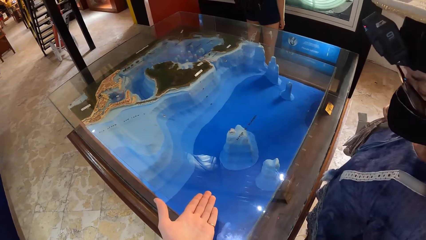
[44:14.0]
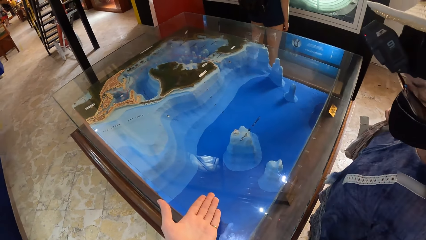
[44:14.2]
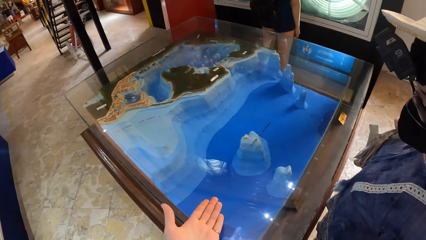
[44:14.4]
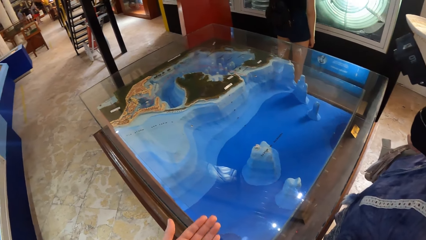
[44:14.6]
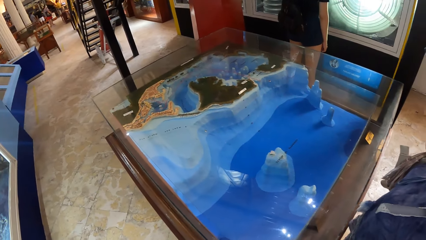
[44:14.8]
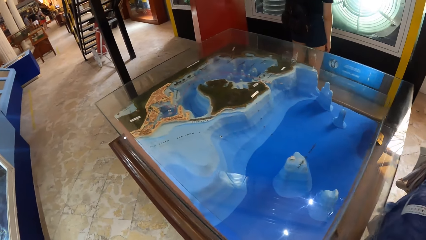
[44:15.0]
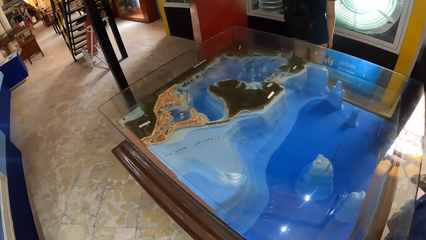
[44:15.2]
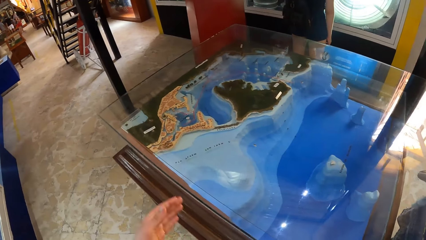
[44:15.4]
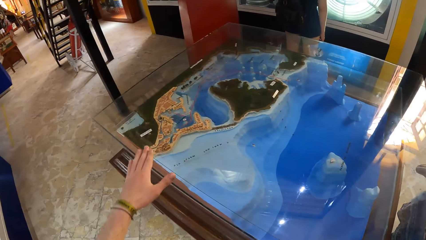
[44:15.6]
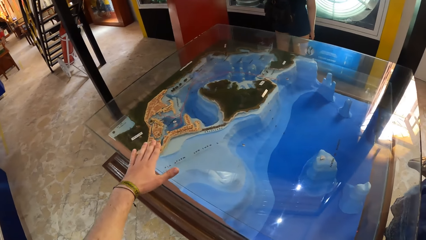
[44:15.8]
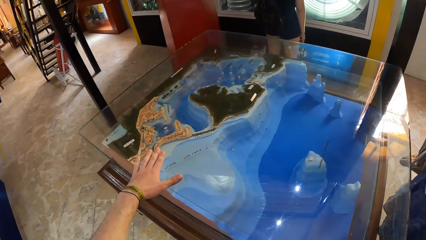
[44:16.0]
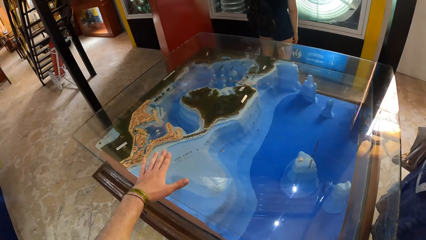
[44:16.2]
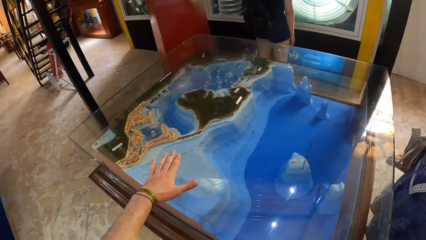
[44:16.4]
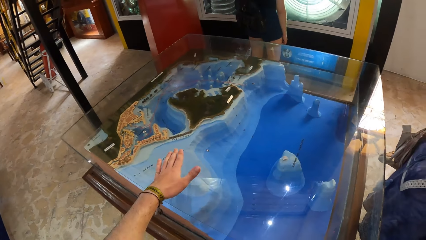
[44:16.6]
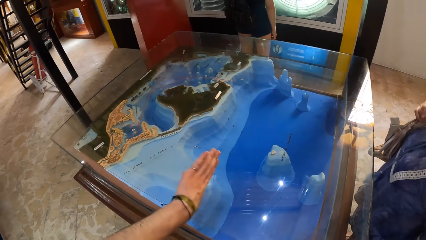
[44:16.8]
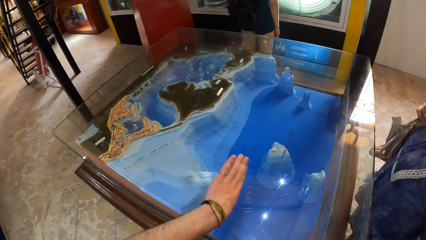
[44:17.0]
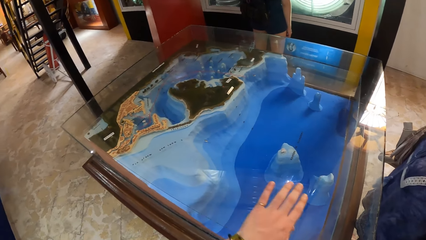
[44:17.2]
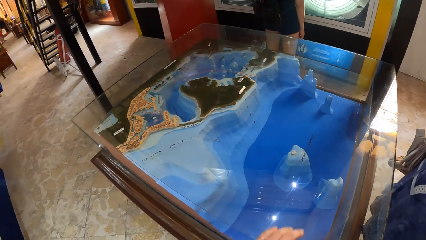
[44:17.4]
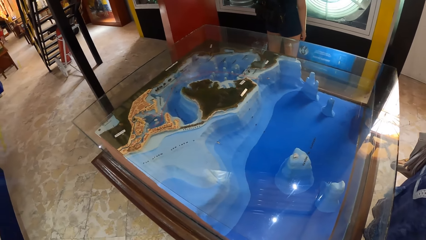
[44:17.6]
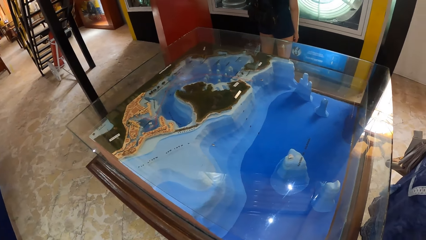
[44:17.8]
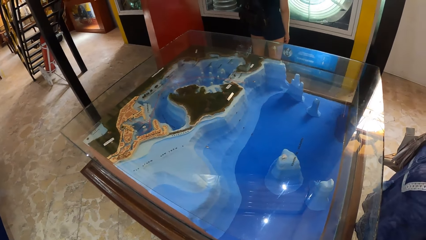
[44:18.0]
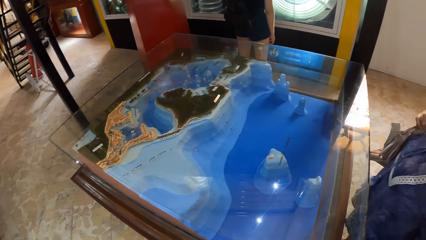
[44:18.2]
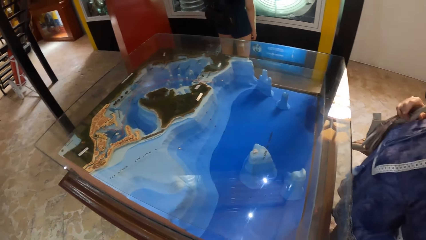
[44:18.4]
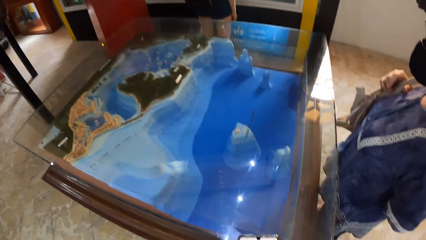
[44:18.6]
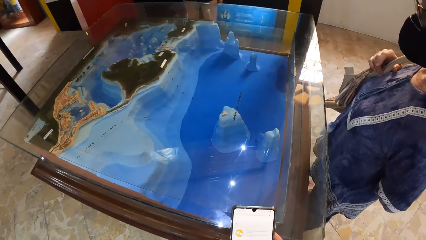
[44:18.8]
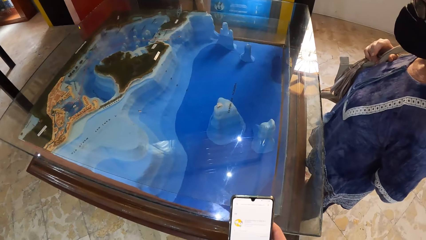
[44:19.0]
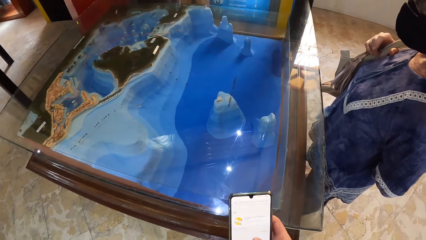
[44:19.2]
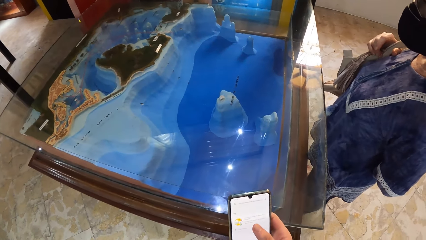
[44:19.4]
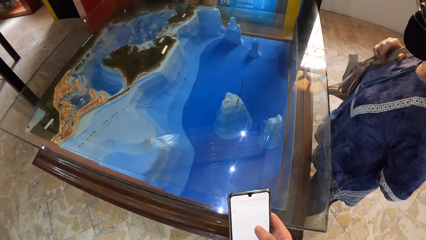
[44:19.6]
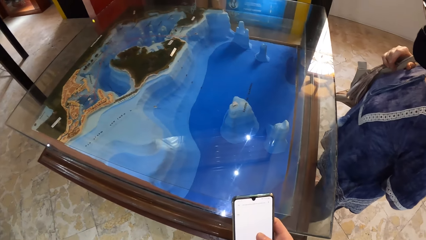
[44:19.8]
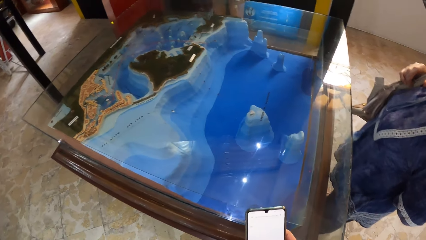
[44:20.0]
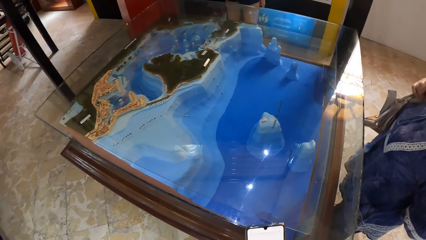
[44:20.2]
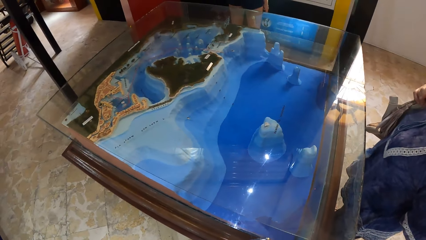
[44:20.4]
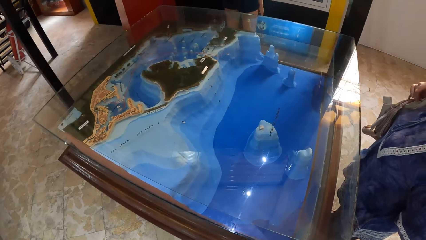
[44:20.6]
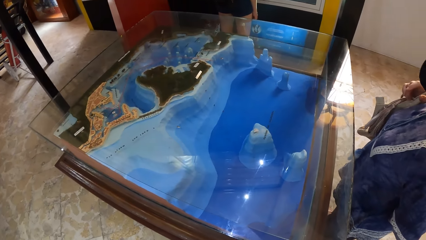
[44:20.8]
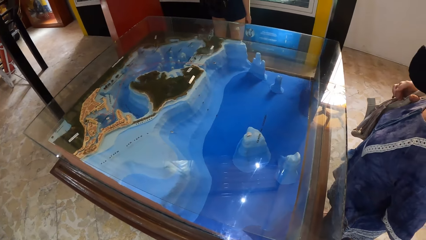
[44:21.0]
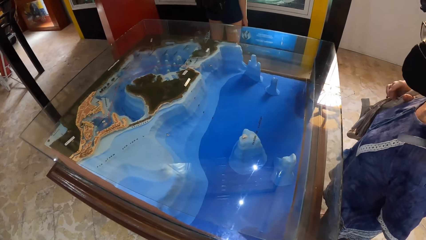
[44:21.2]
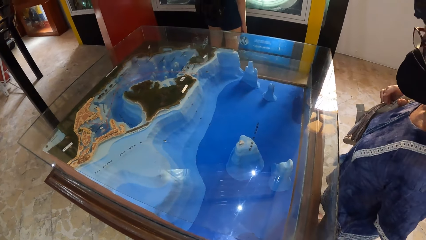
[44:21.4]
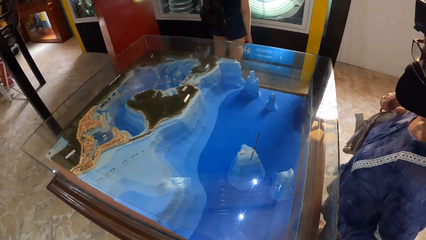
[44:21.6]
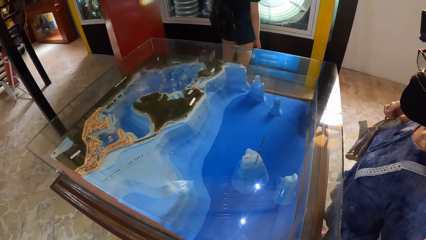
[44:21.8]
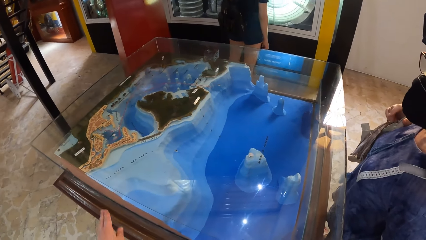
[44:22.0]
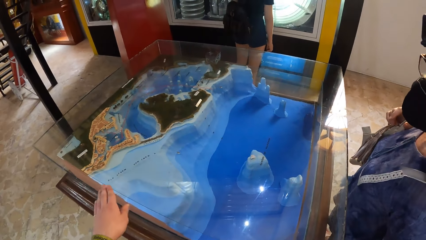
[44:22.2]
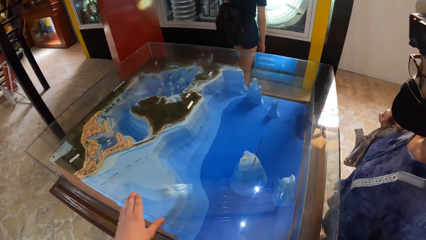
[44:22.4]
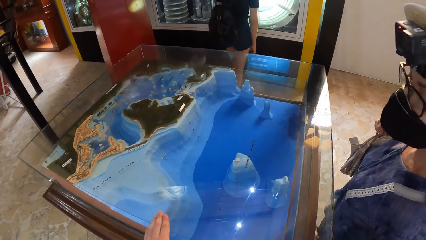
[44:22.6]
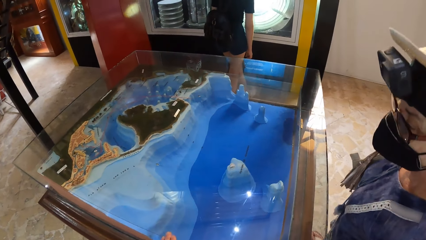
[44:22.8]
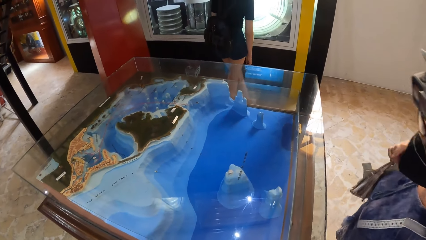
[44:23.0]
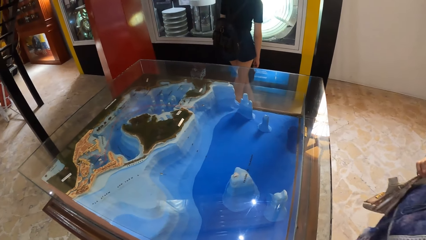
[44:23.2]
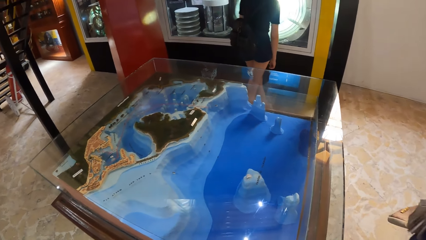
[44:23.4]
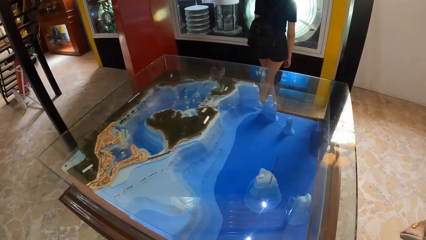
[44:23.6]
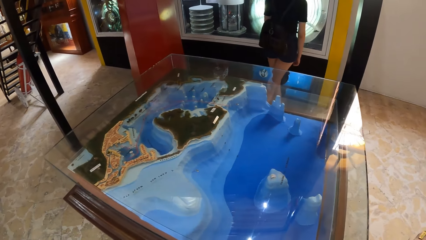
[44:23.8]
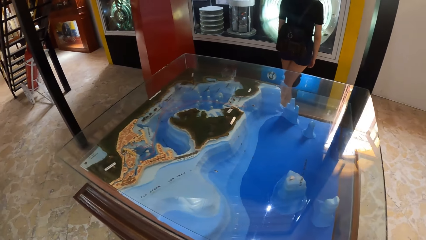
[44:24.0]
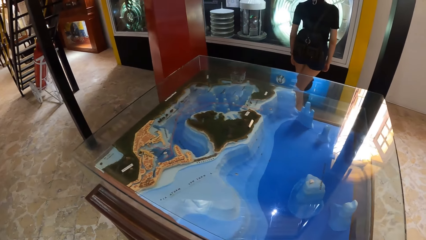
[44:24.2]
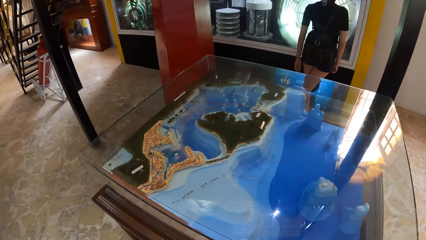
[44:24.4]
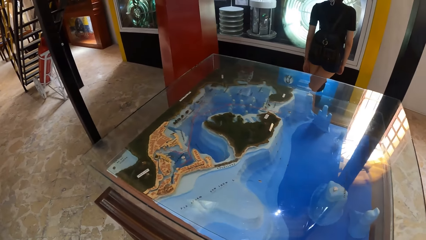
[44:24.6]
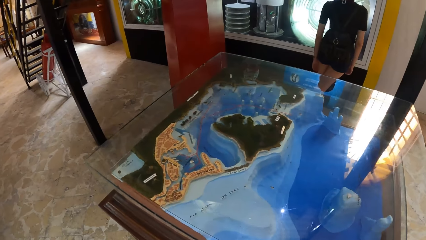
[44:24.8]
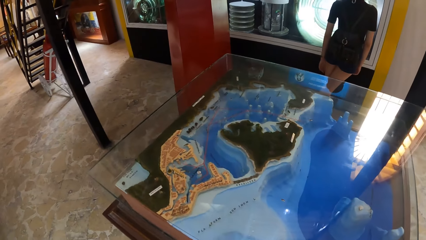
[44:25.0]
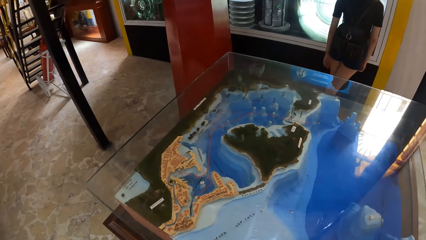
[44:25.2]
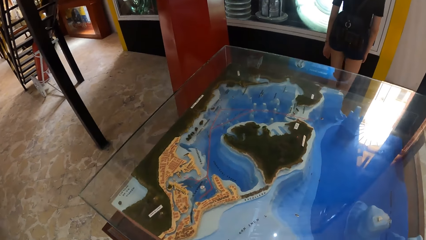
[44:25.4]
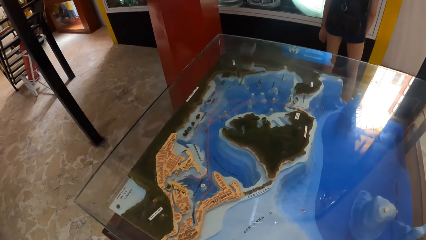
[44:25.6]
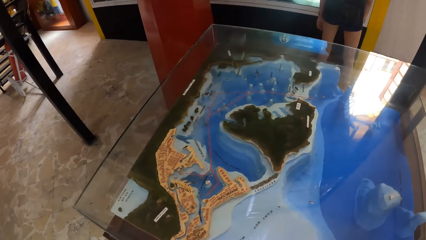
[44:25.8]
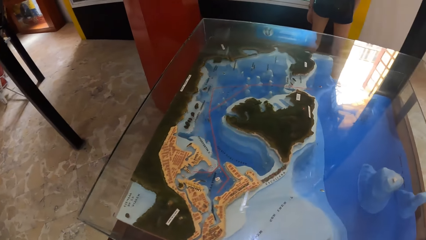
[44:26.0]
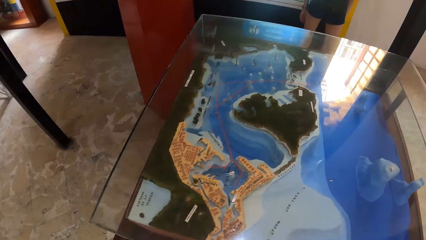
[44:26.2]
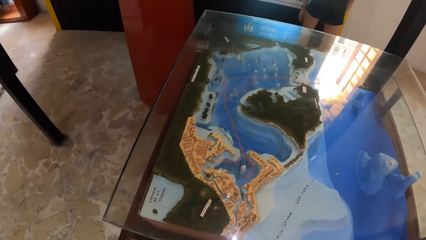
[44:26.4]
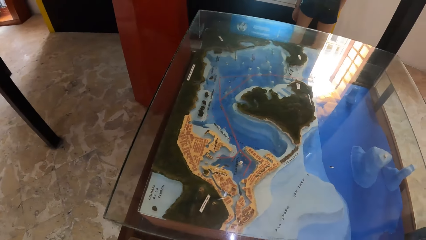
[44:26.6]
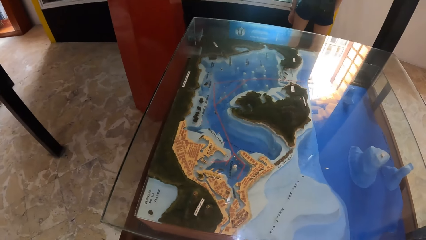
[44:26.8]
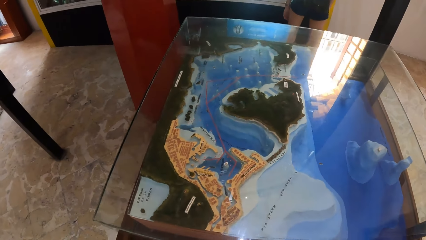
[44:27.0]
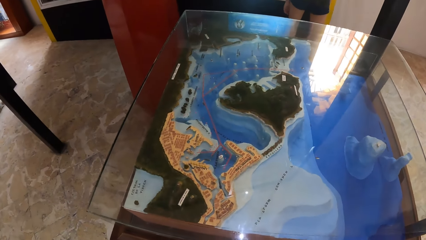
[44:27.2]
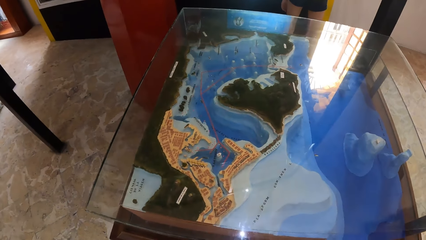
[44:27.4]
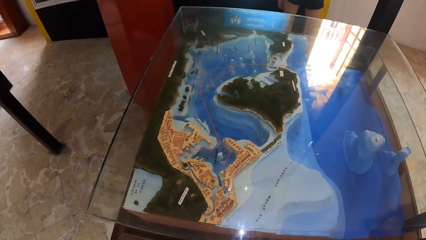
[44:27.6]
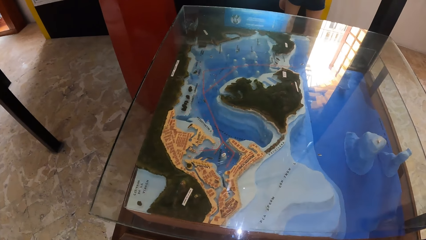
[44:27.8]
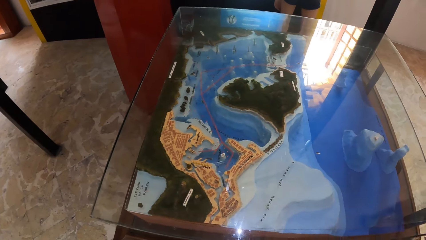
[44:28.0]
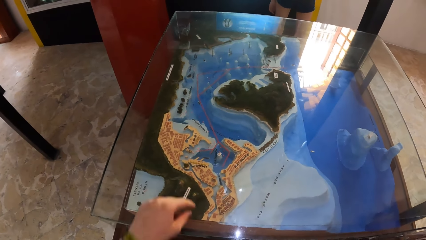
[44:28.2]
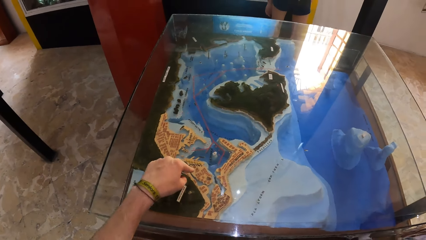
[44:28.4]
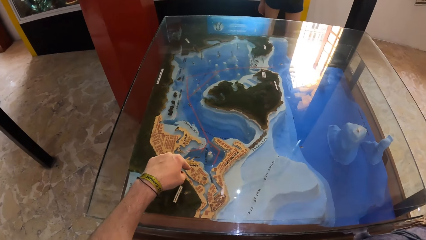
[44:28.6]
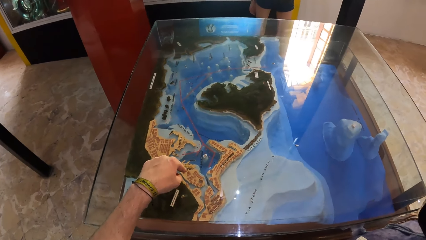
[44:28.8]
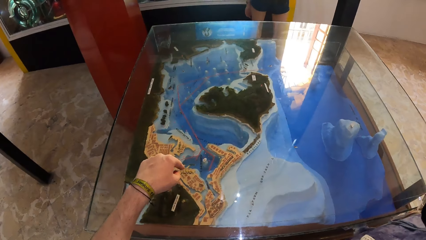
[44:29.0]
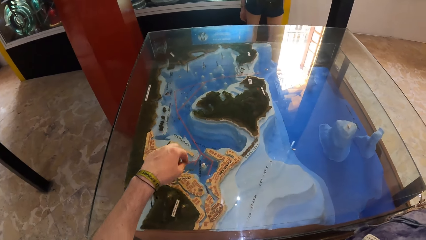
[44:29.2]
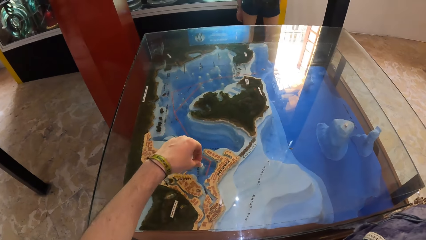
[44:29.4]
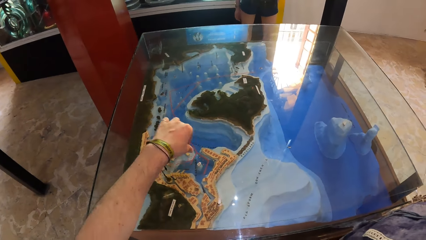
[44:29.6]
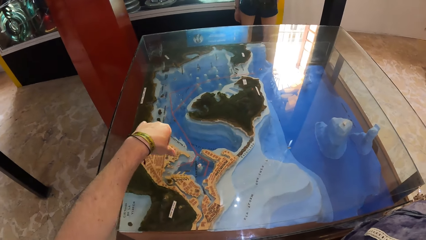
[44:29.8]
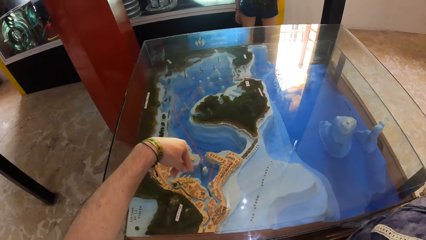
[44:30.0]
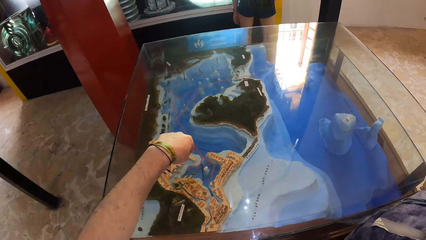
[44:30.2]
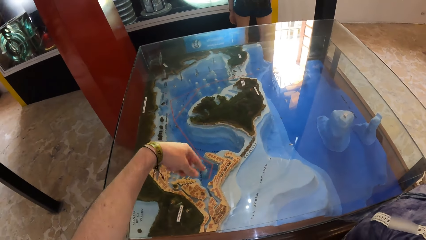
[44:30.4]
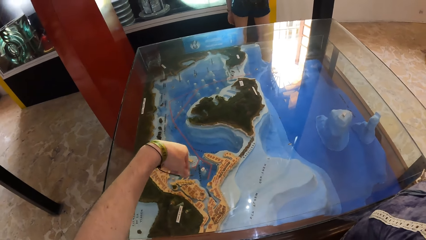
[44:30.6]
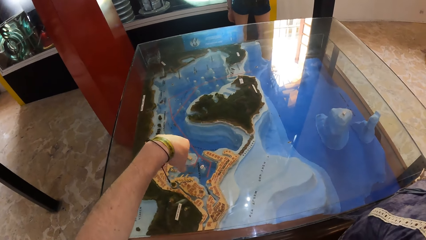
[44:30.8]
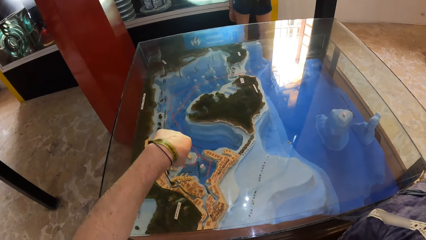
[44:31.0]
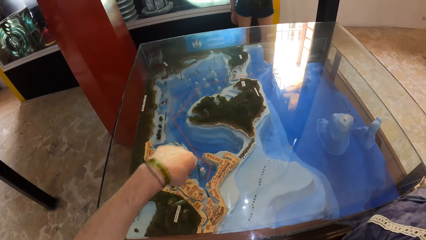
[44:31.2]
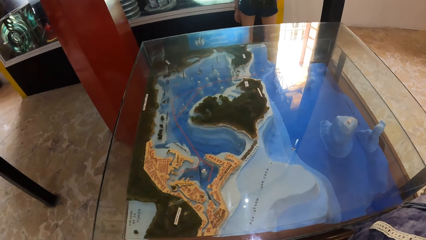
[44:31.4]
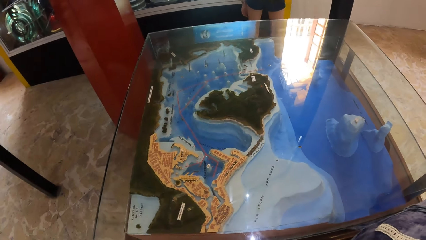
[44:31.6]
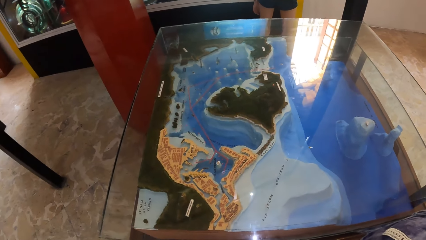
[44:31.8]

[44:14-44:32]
The camera wearer operates the phone in his right hand. A girl moves to the right. The camera wearer looks down. He gesticulates towards the glass case.
